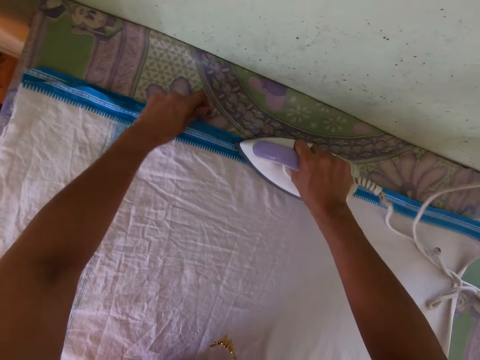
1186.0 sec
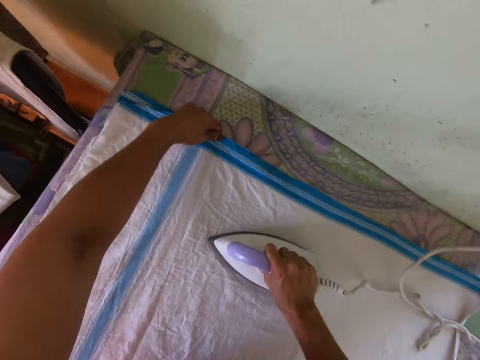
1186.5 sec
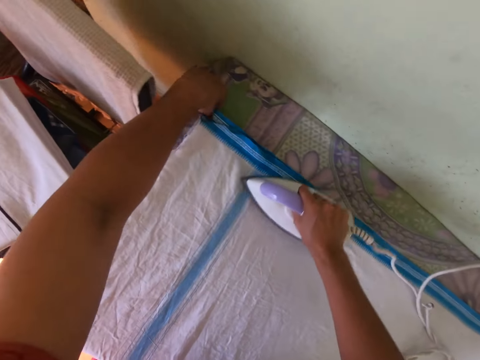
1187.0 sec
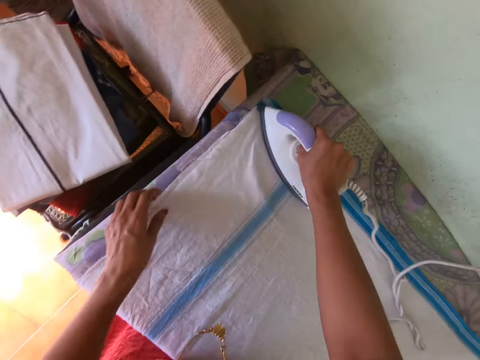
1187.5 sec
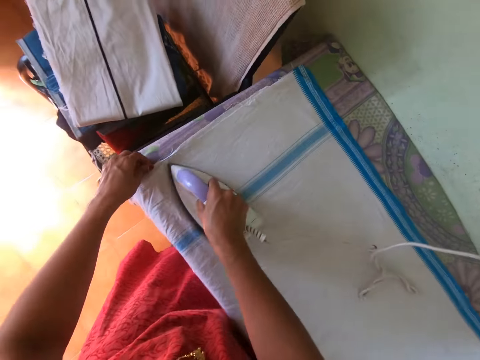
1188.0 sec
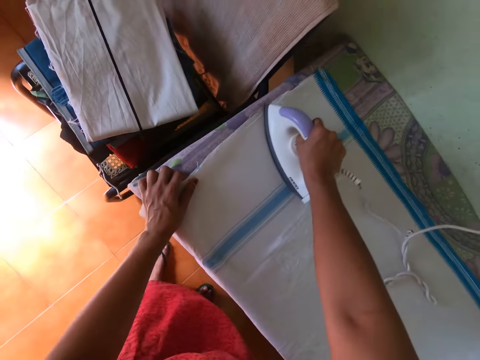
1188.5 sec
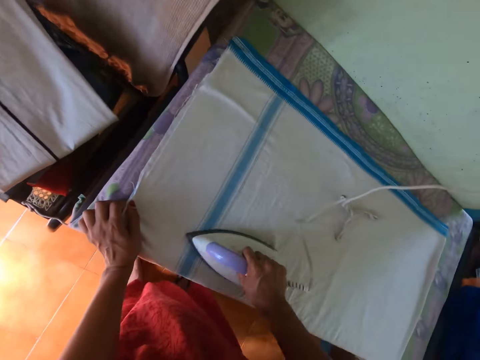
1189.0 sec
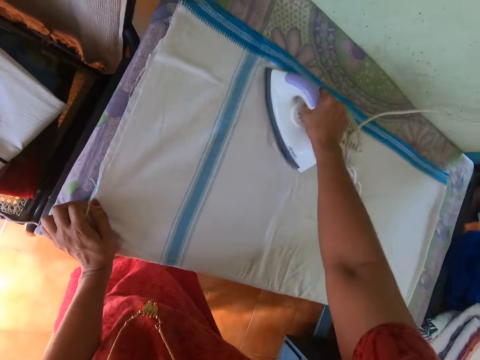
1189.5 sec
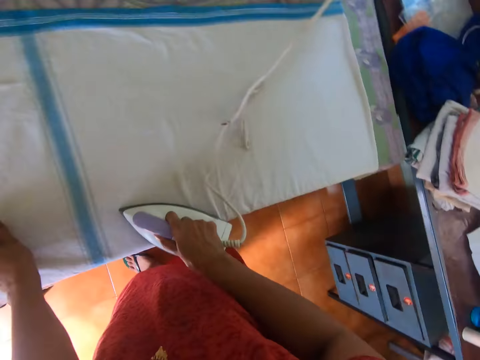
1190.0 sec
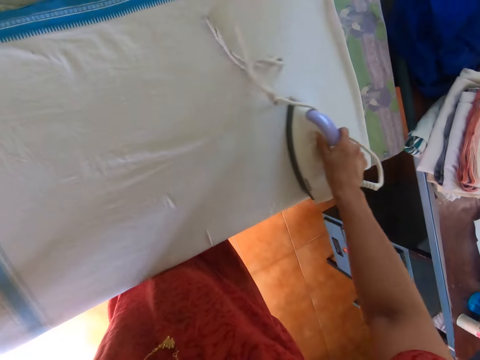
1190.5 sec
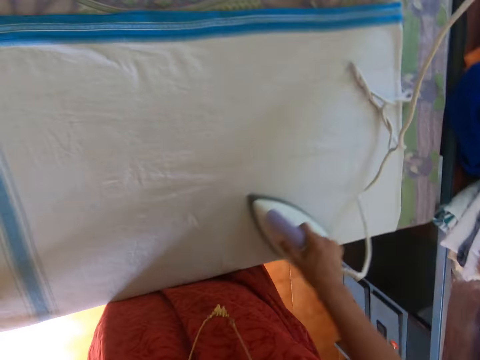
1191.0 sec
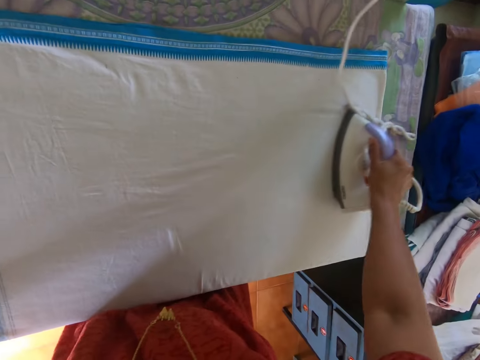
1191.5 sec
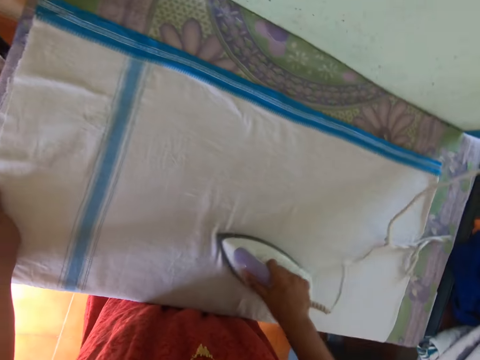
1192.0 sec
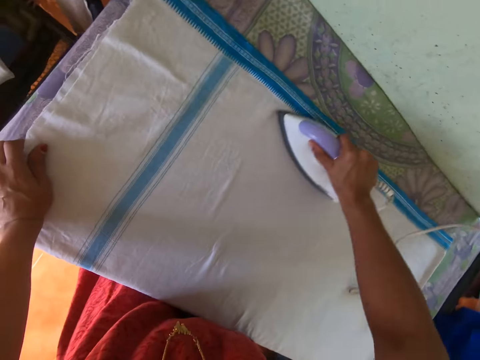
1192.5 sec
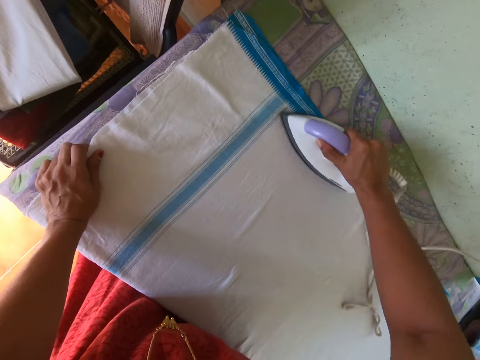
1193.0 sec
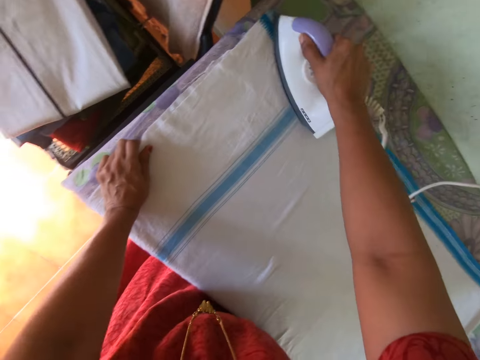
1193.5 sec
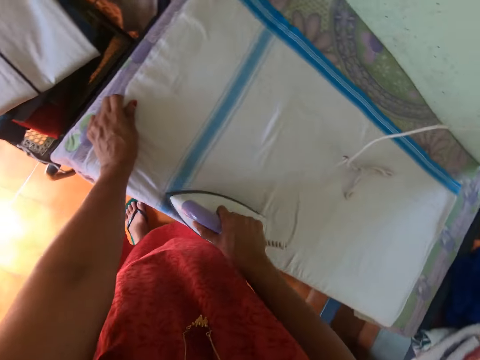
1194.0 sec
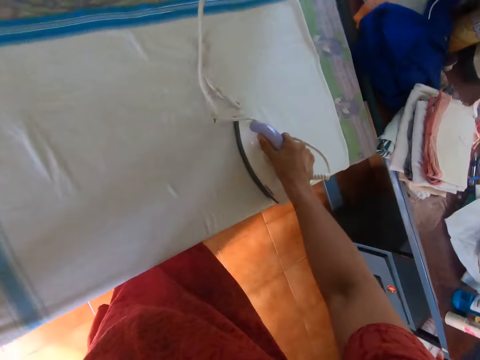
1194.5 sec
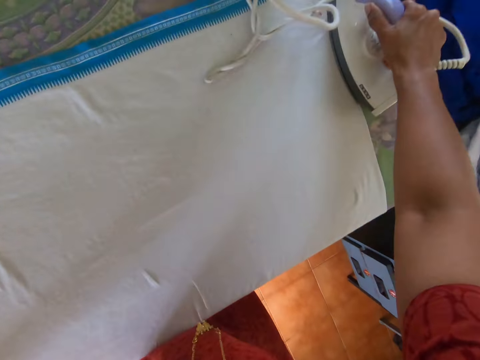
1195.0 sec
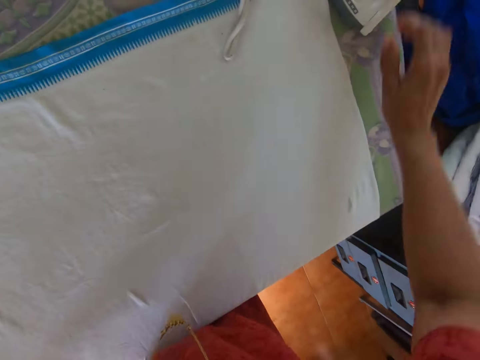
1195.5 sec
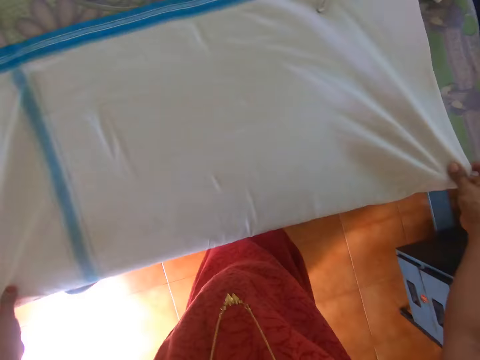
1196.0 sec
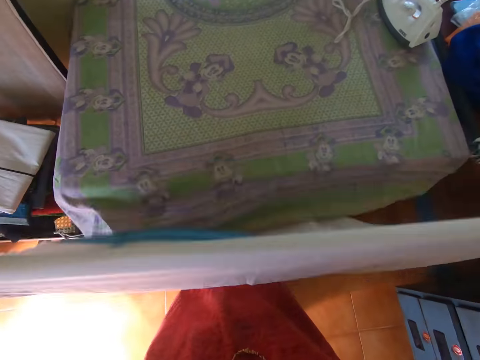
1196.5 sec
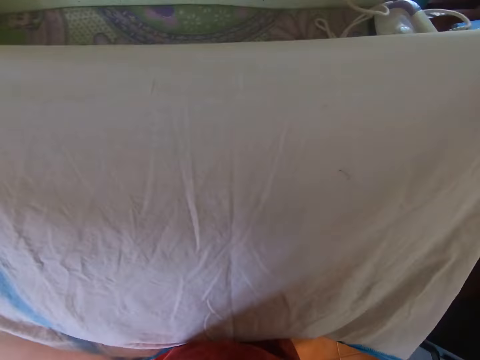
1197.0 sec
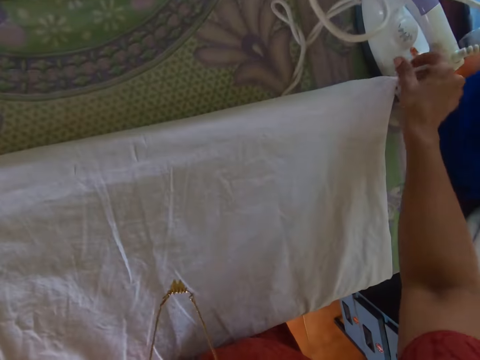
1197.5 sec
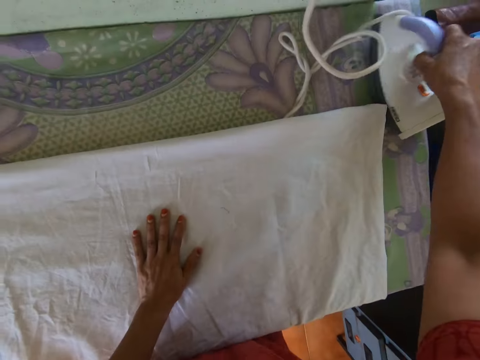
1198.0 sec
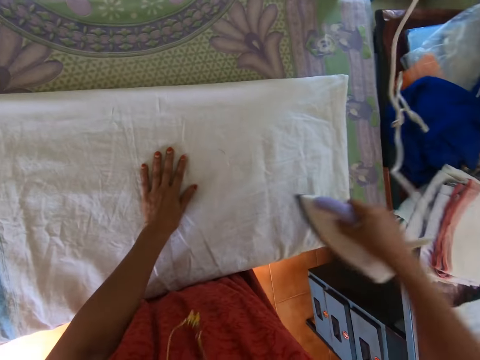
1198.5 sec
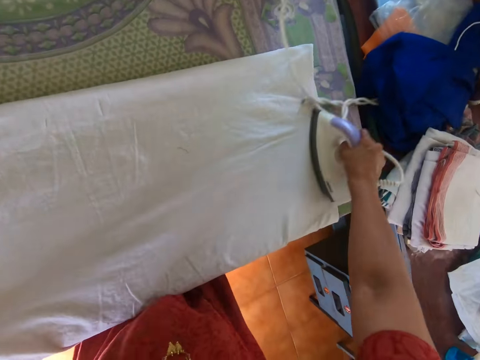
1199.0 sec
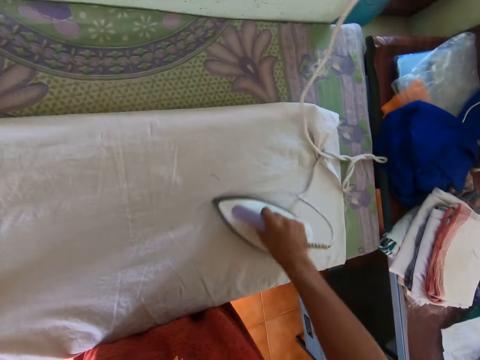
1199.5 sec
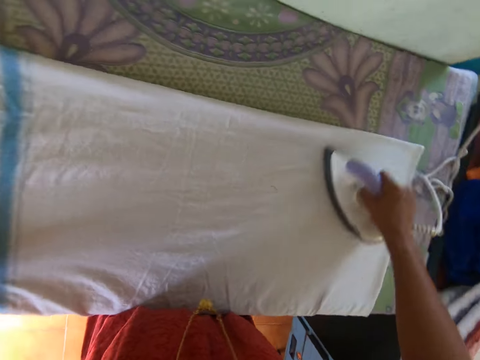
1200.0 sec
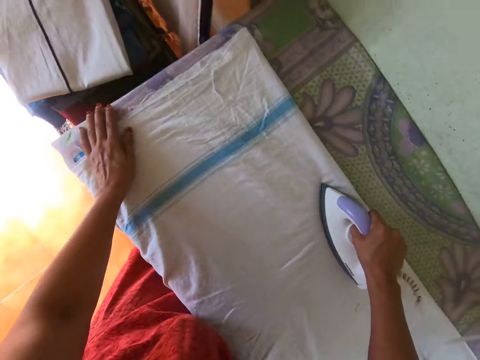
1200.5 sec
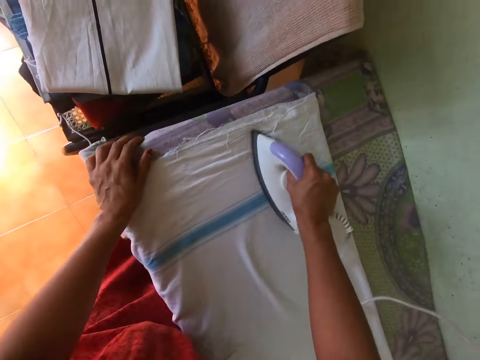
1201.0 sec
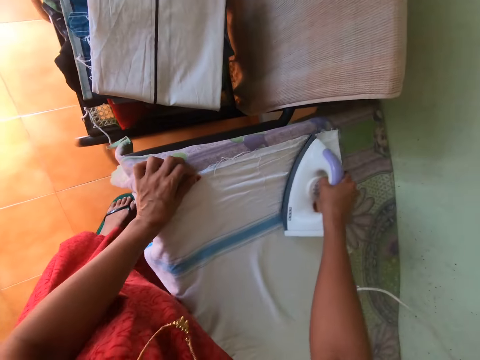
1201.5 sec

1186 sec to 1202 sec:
The camera wearer irons the cloth with the right hand. She aligns the cloth with the left hand. She irons the cloth with the right hand. She drops the iron on the table with her right hand. She carries the cloth on the table with both hands. She folds the cloth with both hands. She spreads the cloth on the table with both hands. She carries the iron from the table with her right hand. She irons the cloth with the iron in her right hand.

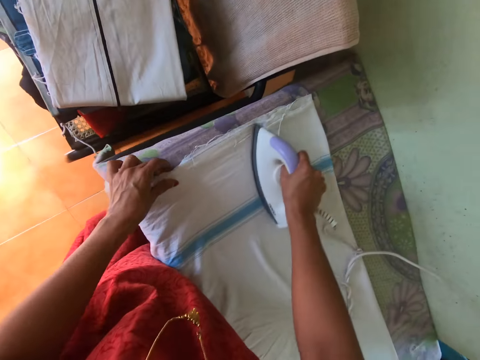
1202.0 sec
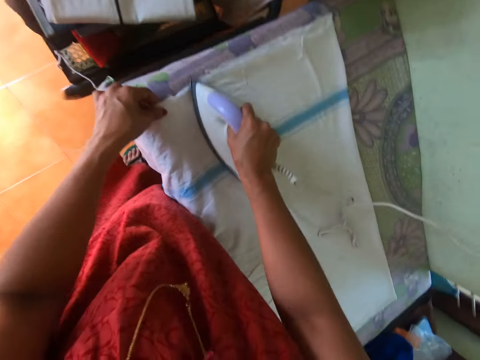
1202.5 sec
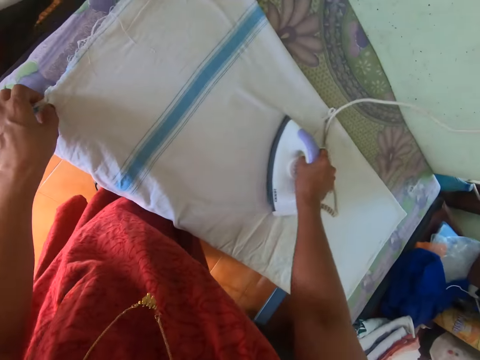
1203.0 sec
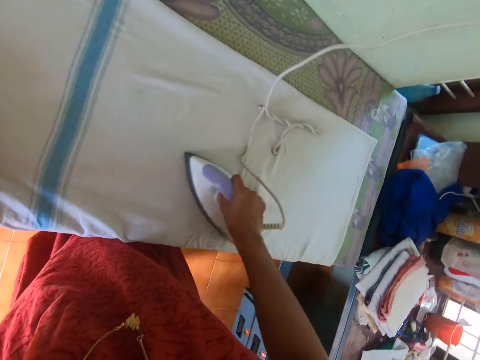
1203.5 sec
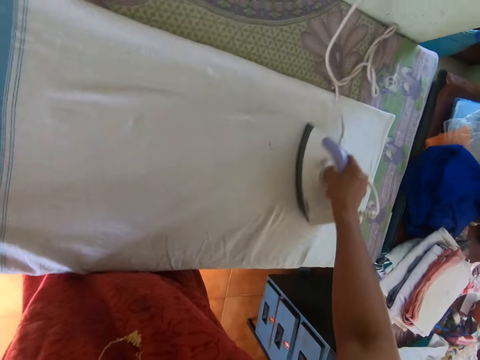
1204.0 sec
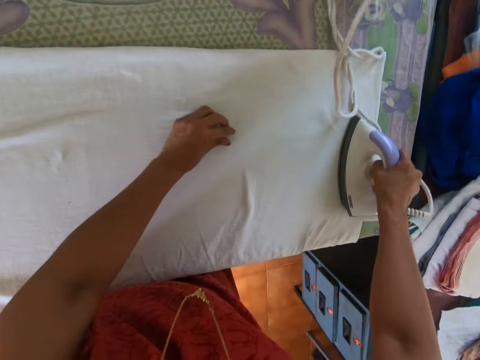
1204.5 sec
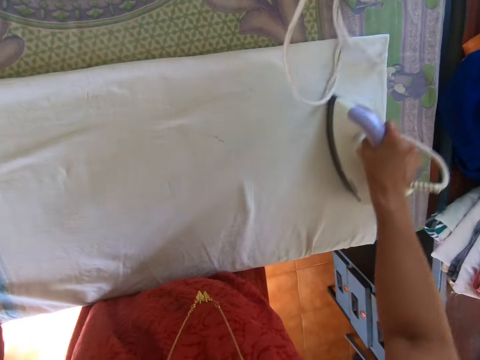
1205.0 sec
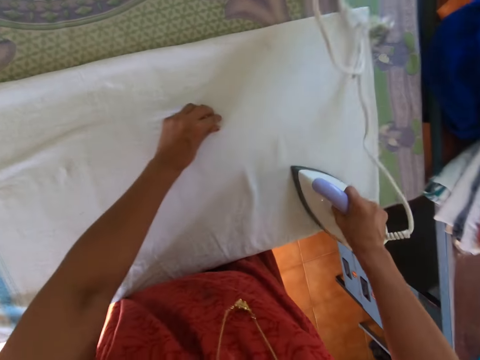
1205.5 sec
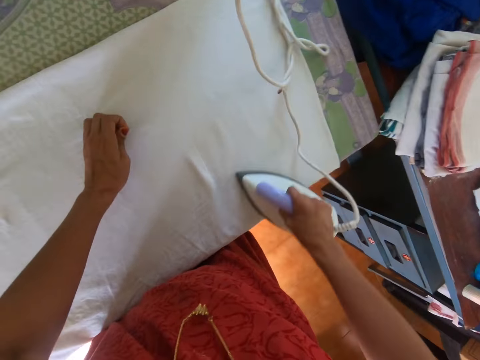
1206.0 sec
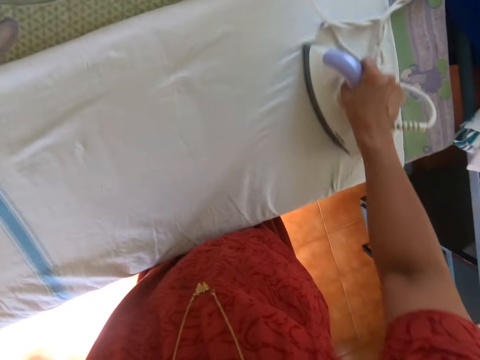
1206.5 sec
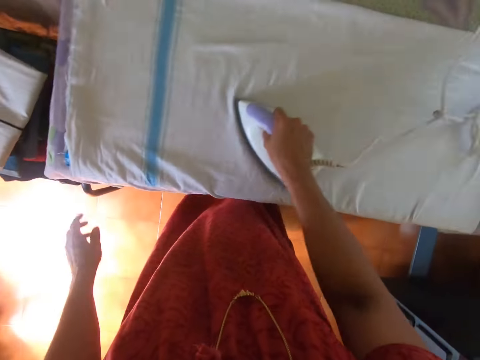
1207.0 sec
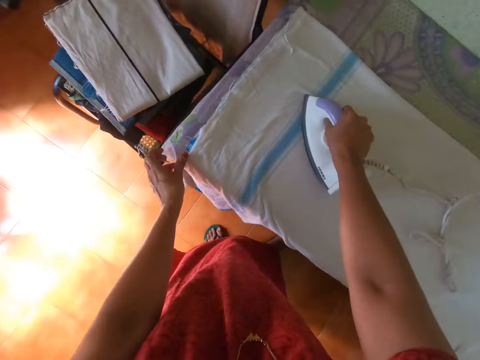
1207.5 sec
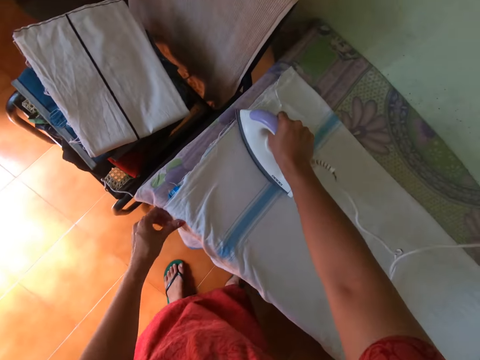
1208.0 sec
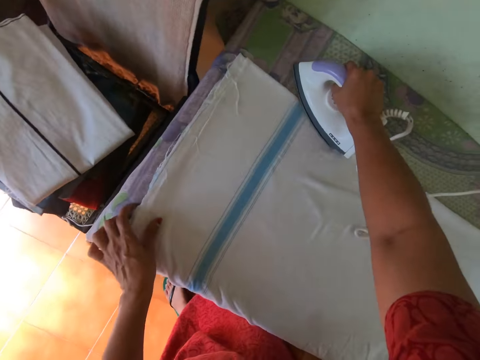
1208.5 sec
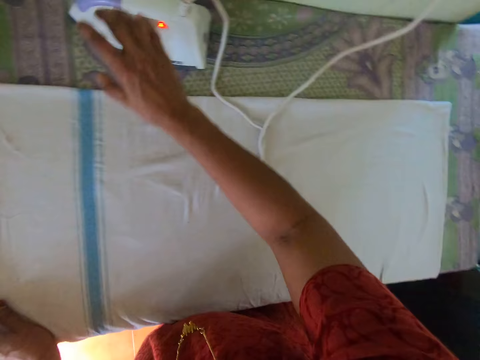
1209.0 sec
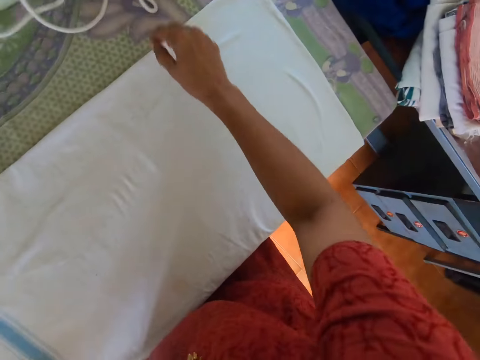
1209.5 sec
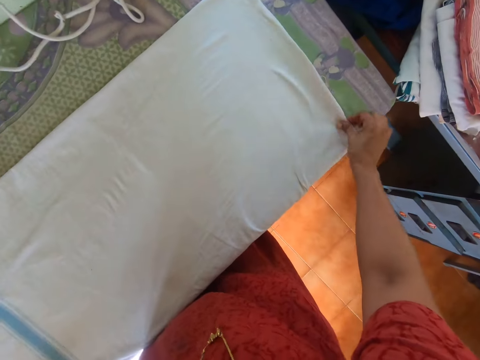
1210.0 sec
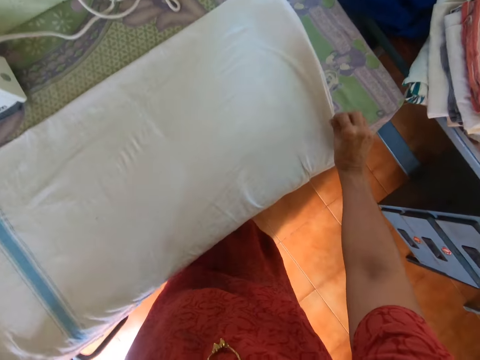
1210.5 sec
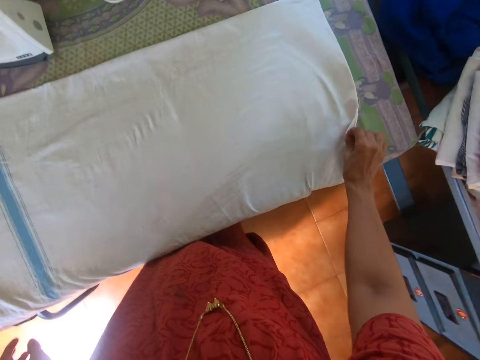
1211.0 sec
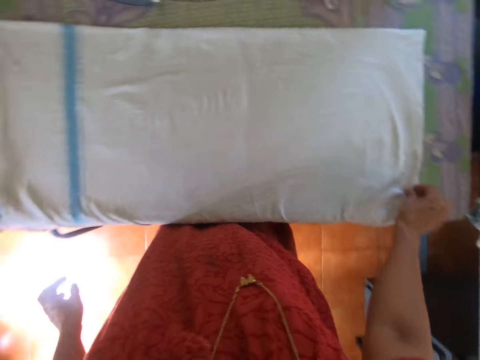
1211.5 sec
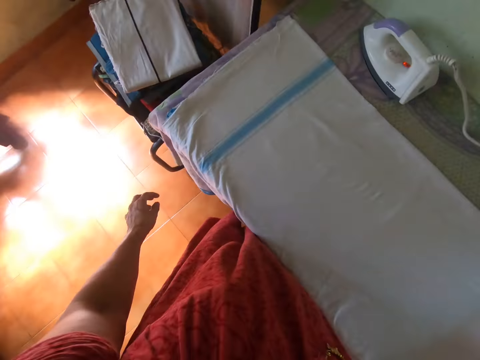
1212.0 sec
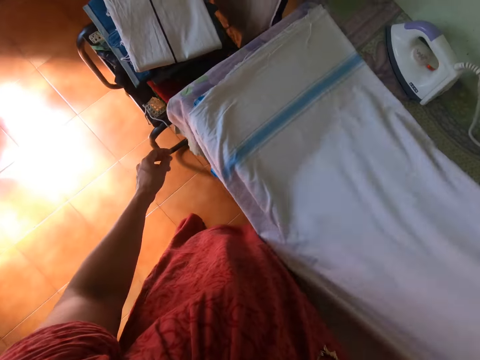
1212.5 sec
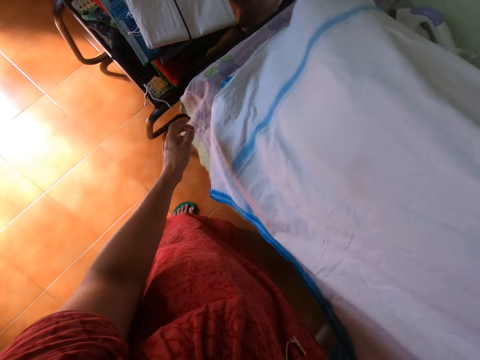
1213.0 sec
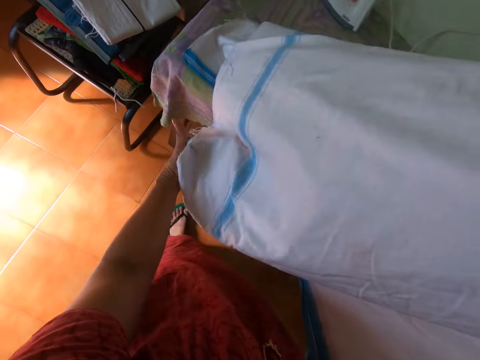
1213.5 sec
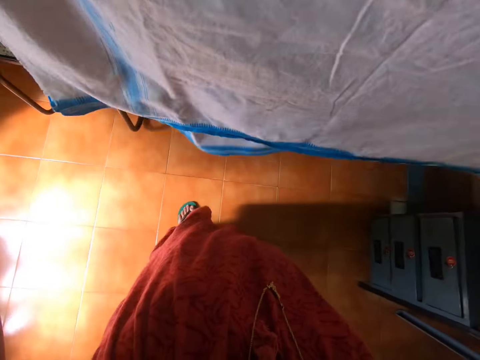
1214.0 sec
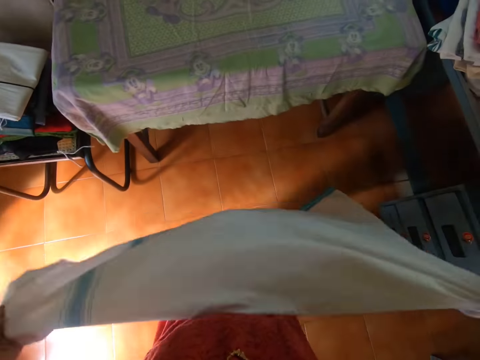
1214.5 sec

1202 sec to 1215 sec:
The camera wearer aligns the cloth with the left hand. She irons the cloth with the right hand. She removes dirt from the cloth on the table with her left hand. She picks up something with the left hand. She irons the cloth with the right hand. She touches the cloth with her left hand. She drops the iron on the table with her right hand. She adjusts the cloth on the table with both hands. She irons the cloth with both hands. She carries the cloth from the table with her right hand.
